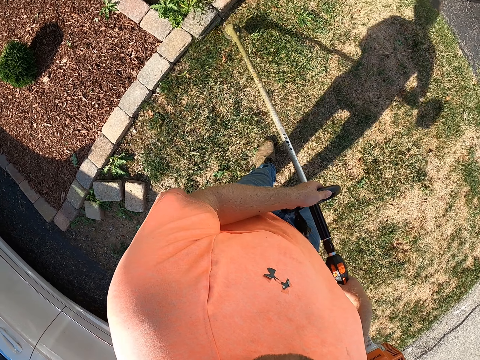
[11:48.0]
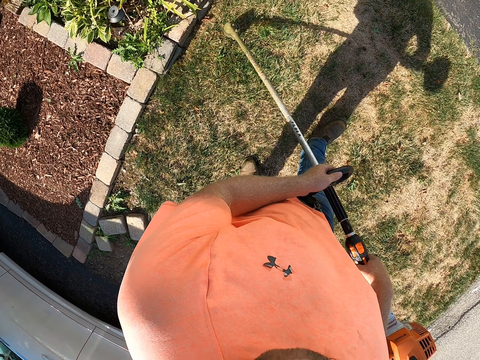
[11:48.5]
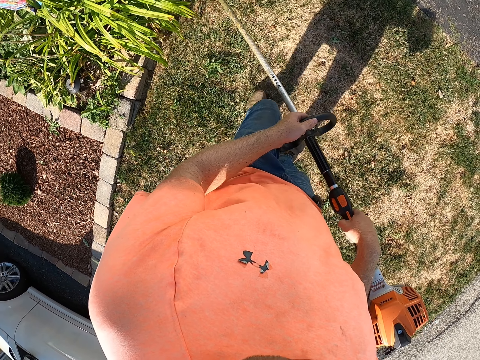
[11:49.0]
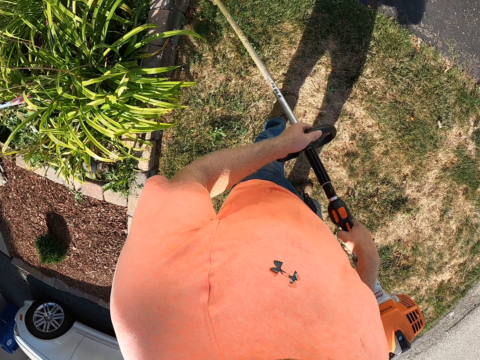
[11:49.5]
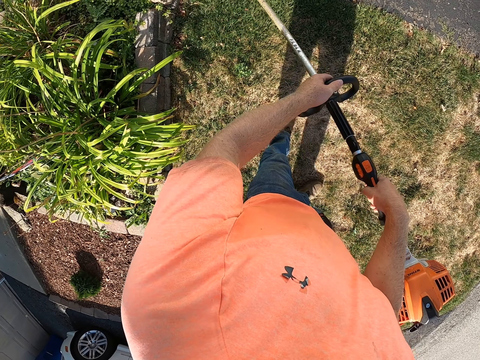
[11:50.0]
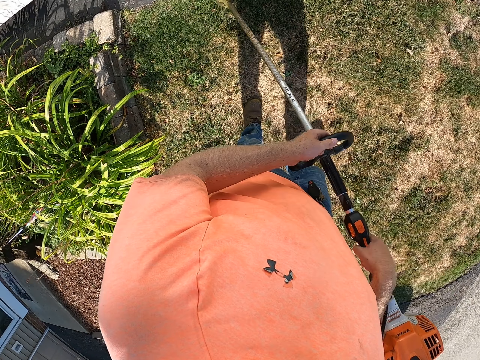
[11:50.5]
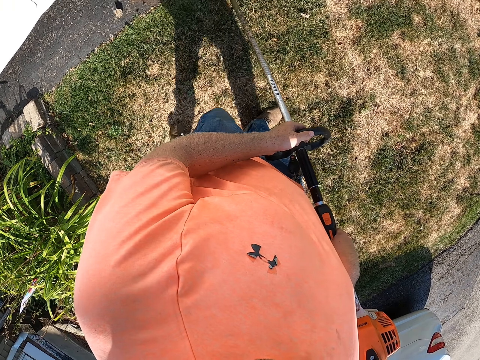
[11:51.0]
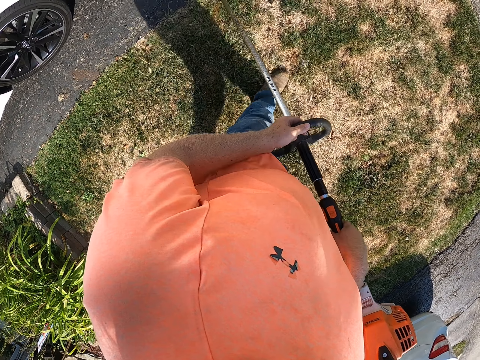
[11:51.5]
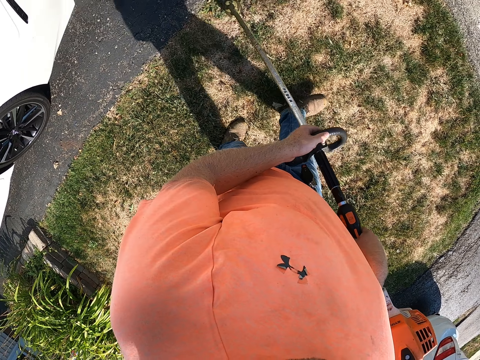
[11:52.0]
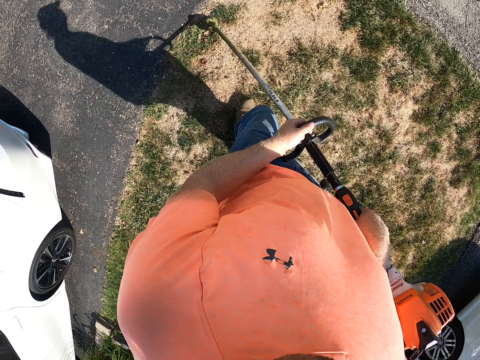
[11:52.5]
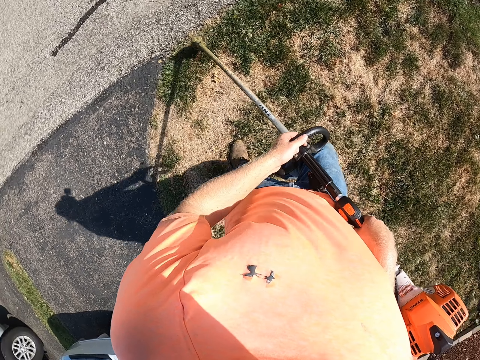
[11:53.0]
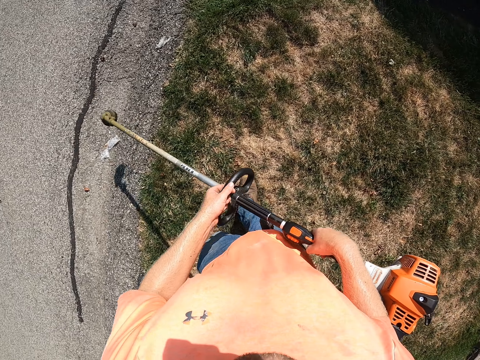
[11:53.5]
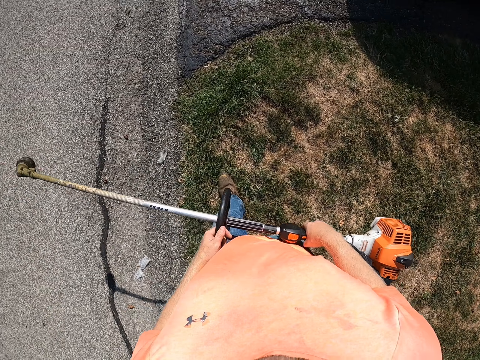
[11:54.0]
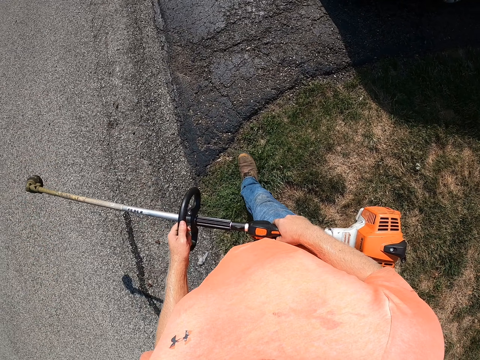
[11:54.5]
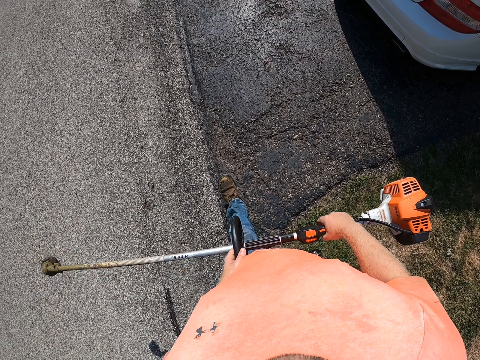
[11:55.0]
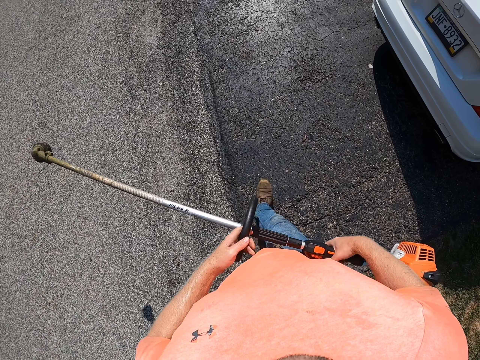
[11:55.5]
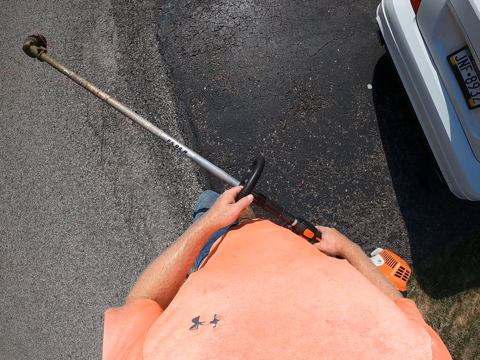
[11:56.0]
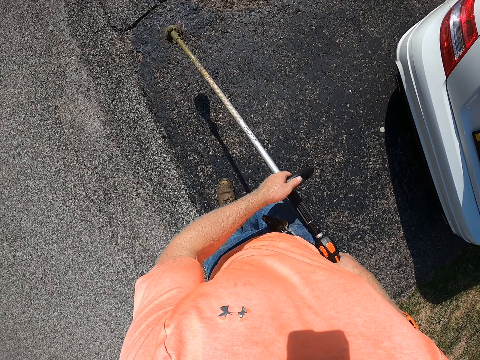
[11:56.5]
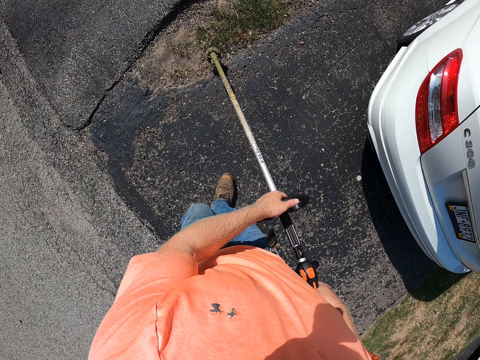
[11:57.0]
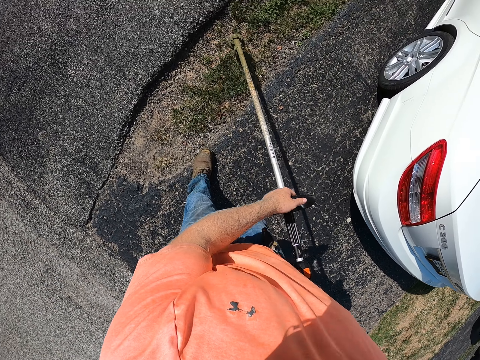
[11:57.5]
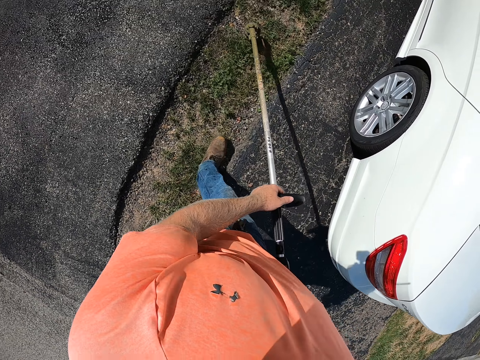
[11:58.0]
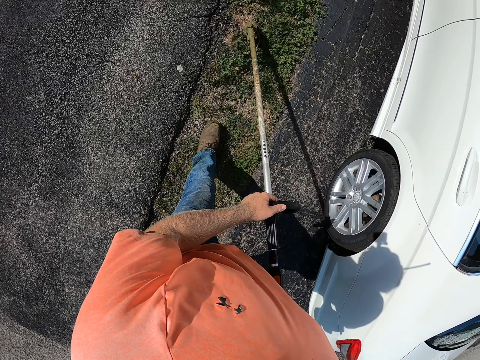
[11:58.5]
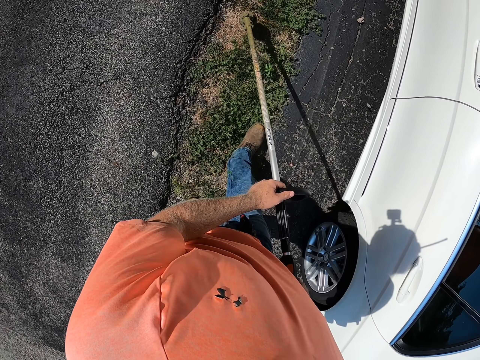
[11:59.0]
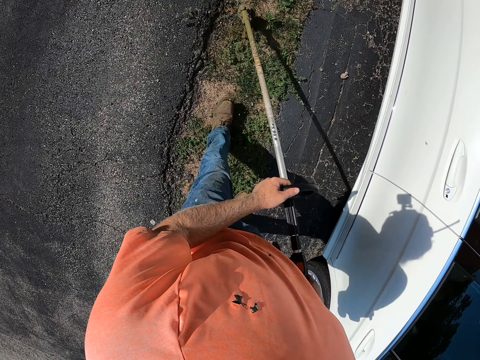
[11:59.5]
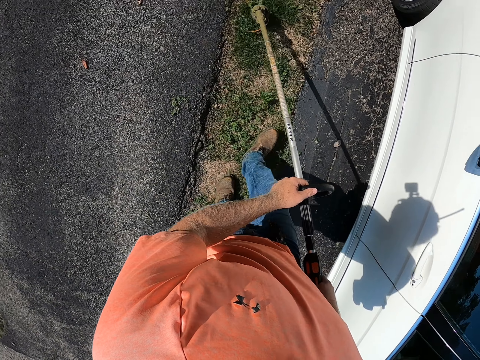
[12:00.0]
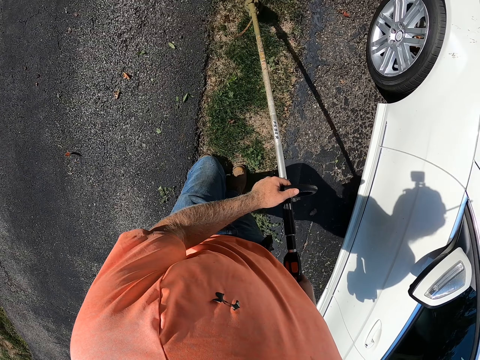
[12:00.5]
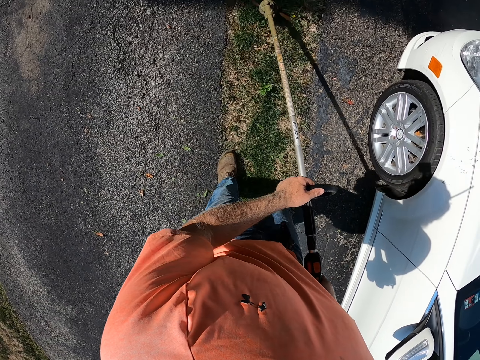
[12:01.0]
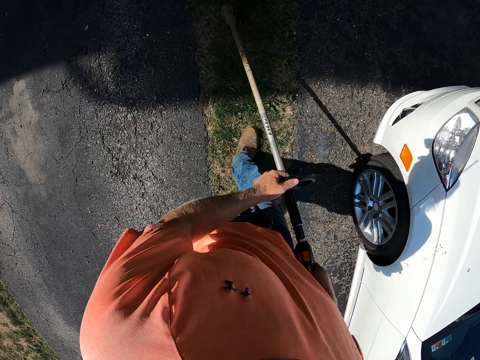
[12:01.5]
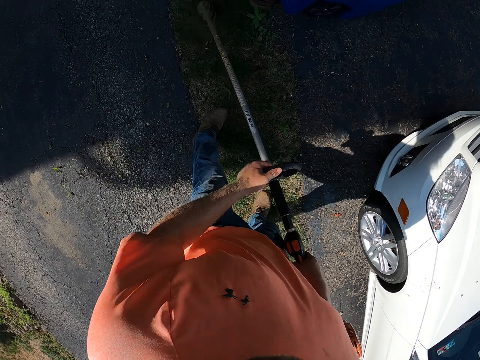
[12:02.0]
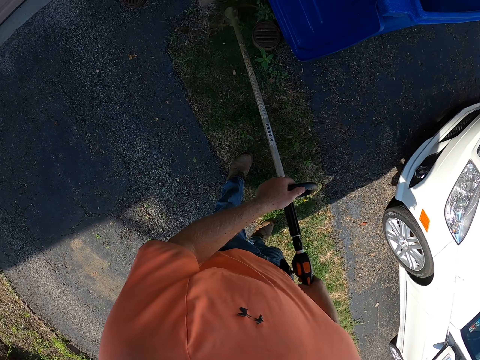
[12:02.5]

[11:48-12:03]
The camera wearer lifts a vacuum. He walks on the tarred road with the grass cutter in his hands. He cuts some grasses on a lawn near the tarred road with the grass cutter in his hands. He vacuums the grass.

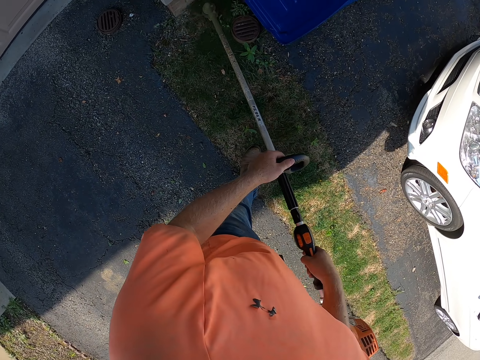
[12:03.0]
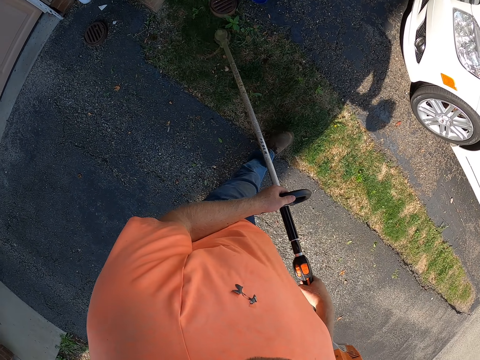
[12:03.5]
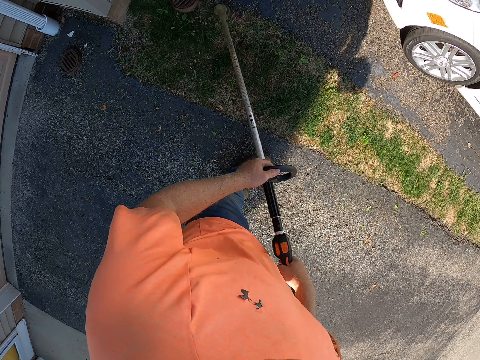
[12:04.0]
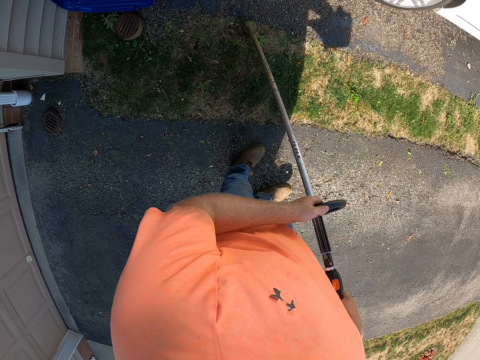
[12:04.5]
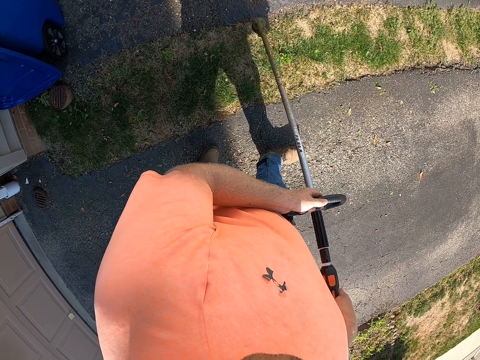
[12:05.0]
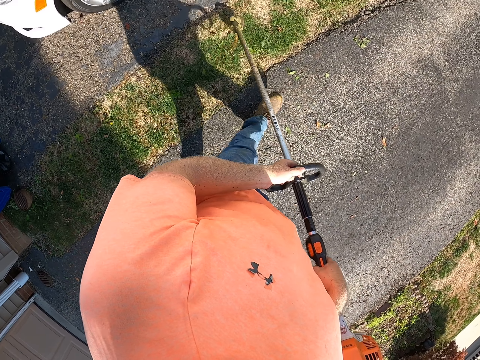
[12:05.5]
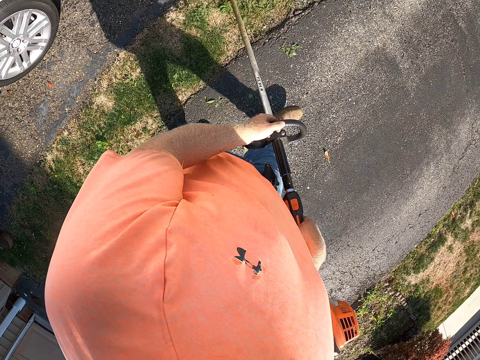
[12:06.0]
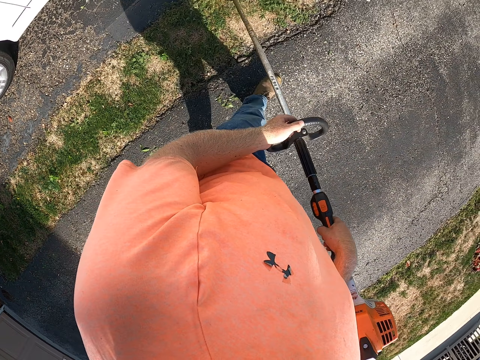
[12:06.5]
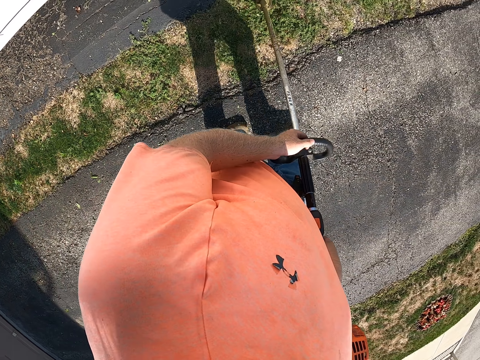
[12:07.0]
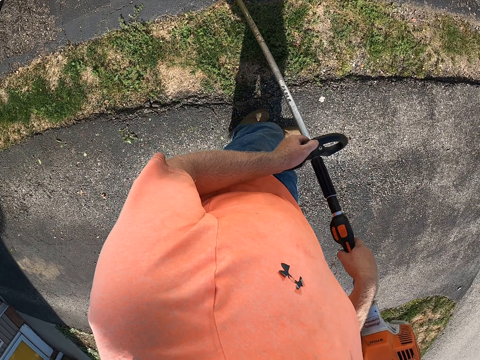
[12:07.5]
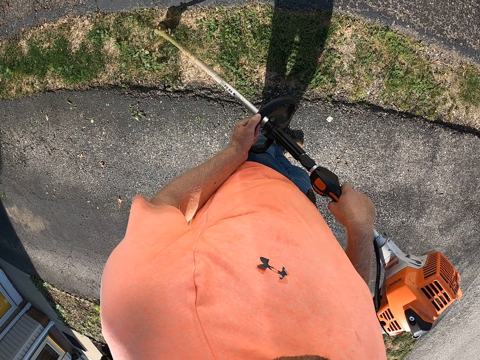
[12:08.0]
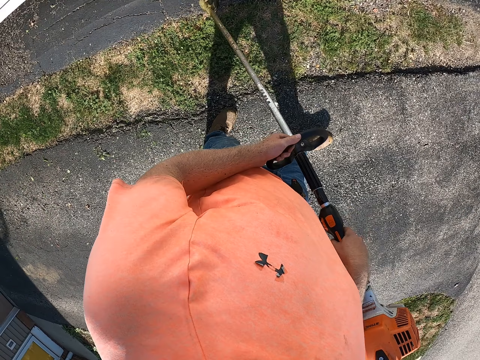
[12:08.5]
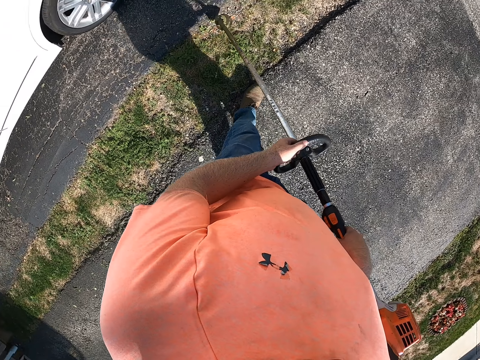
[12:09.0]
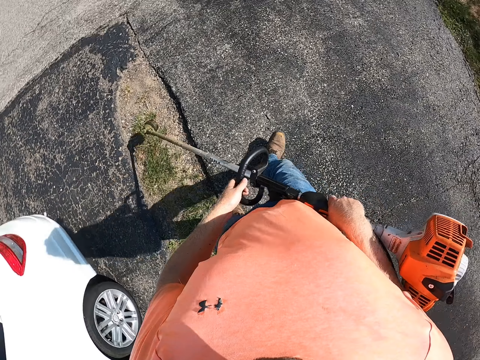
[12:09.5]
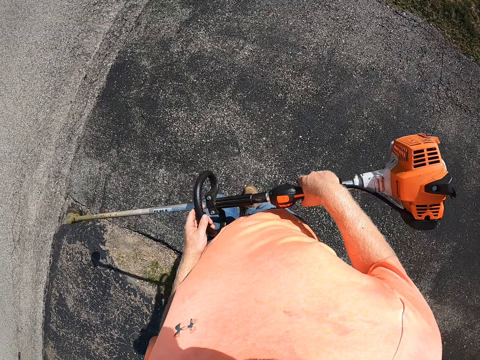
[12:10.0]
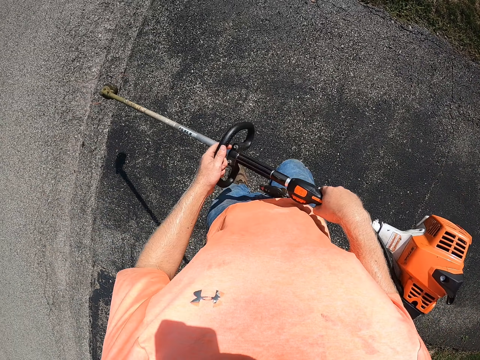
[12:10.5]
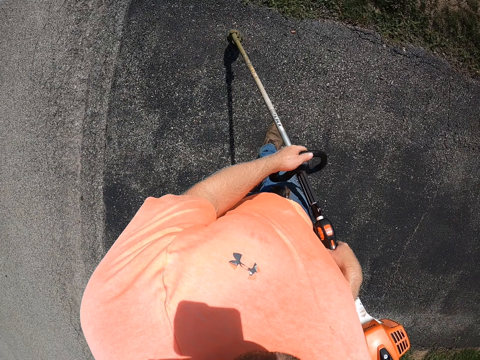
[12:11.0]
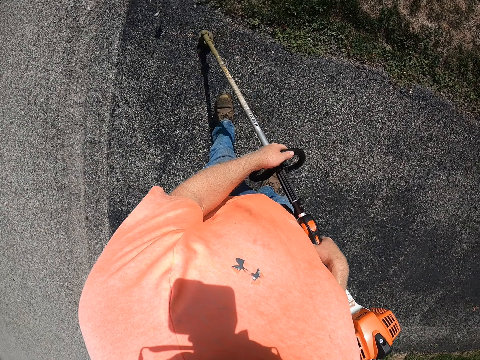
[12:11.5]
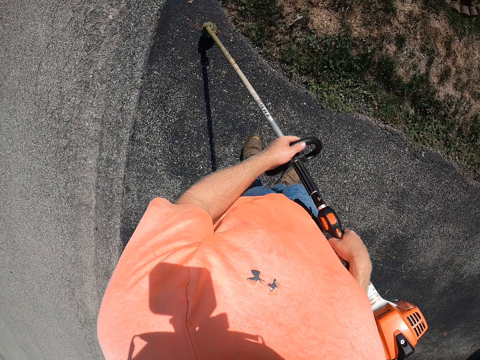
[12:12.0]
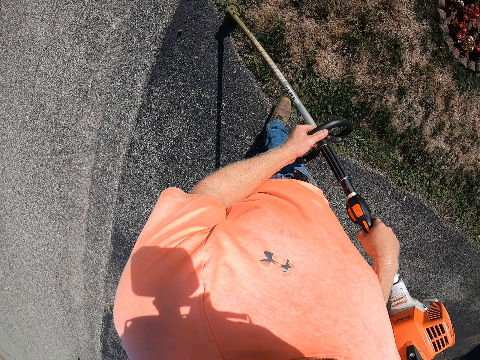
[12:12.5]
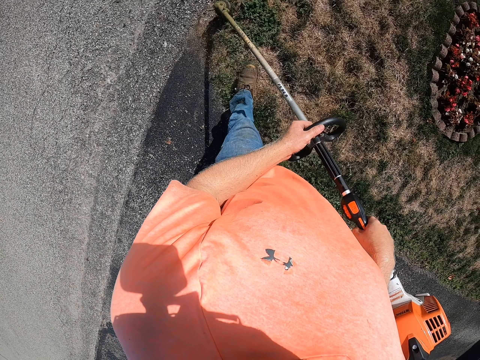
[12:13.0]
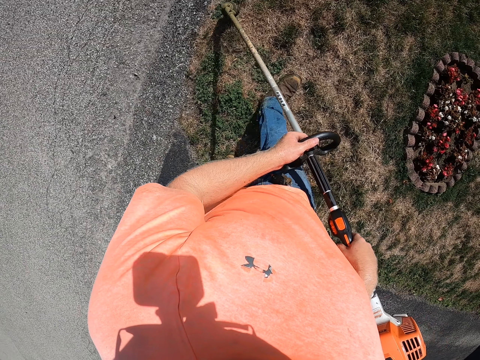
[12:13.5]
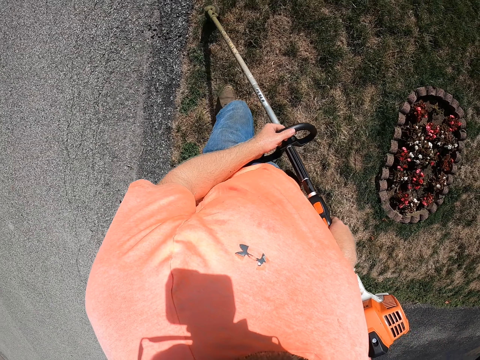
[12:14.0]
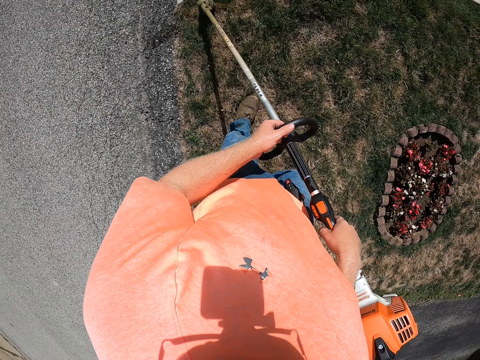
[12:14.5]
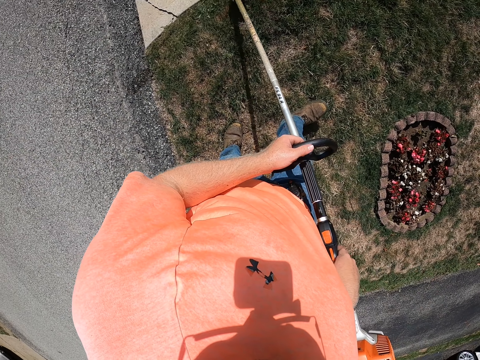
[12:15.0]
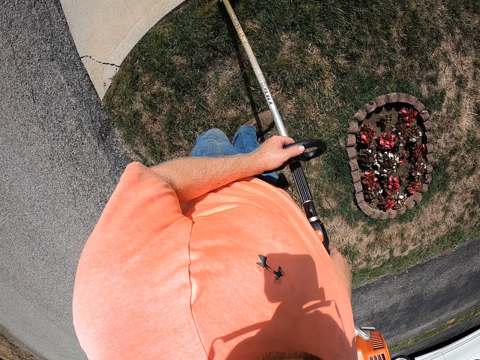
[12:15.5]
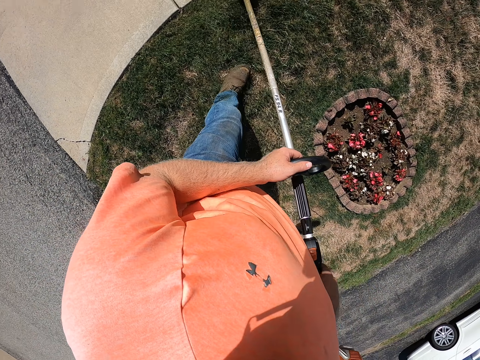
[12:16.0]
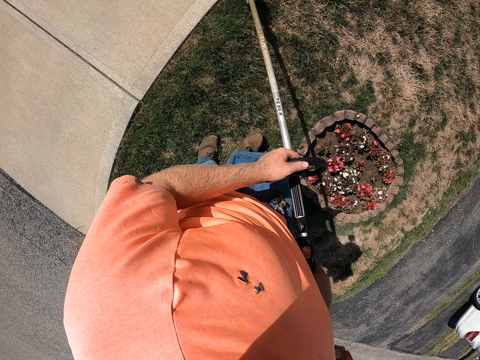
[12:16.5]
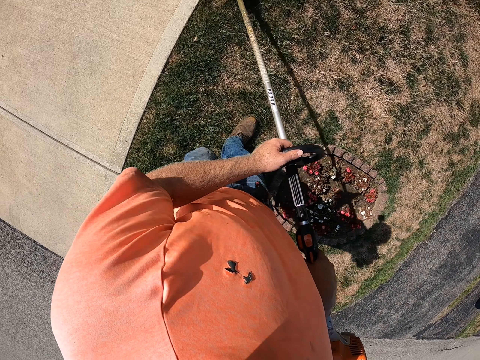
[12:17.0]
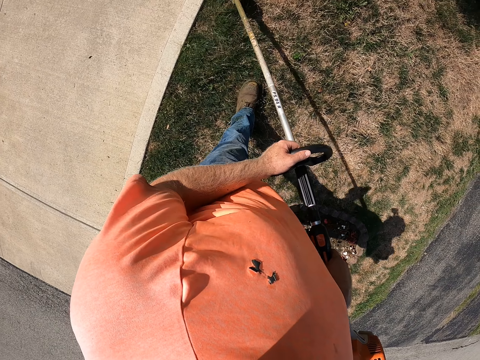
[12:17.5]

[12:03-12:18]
The camera wearer lifts a vacuum. They vacuum grass.
